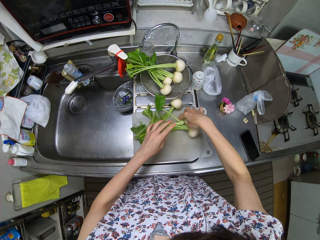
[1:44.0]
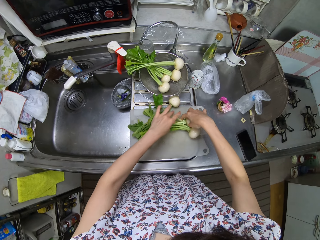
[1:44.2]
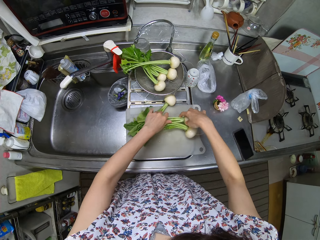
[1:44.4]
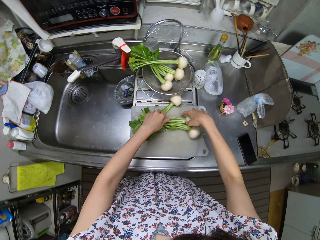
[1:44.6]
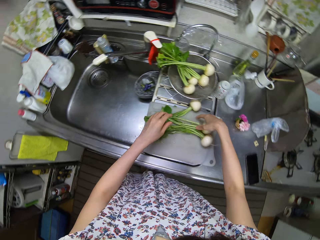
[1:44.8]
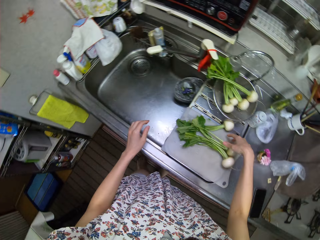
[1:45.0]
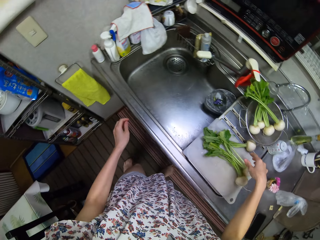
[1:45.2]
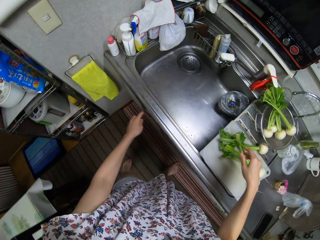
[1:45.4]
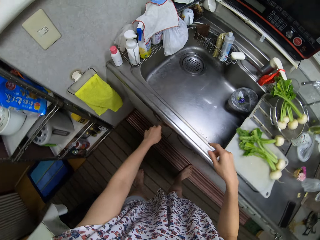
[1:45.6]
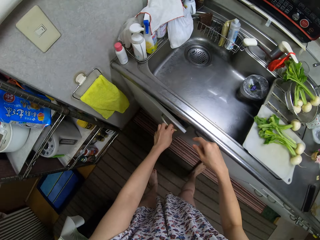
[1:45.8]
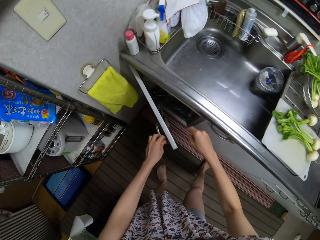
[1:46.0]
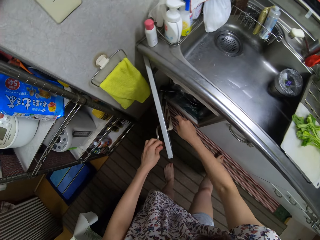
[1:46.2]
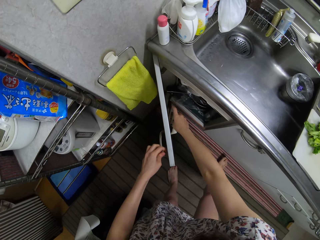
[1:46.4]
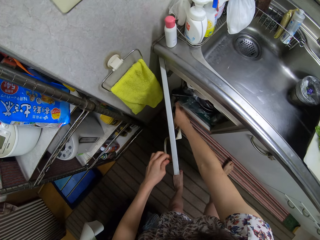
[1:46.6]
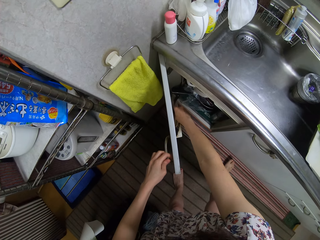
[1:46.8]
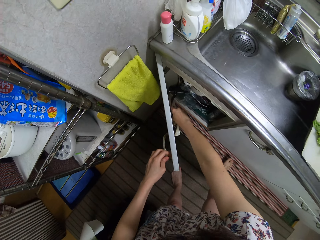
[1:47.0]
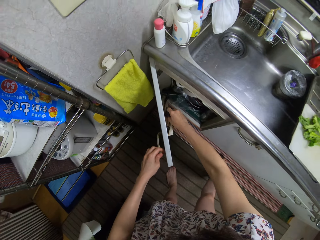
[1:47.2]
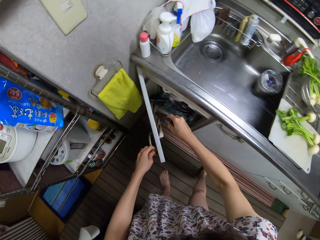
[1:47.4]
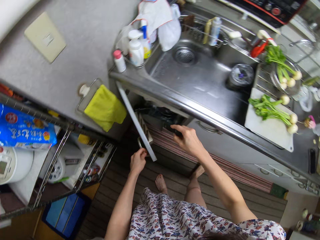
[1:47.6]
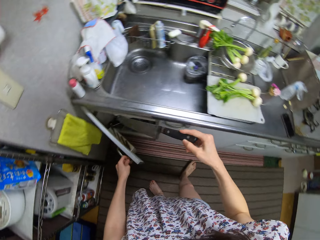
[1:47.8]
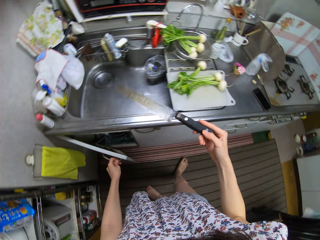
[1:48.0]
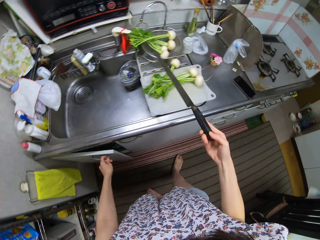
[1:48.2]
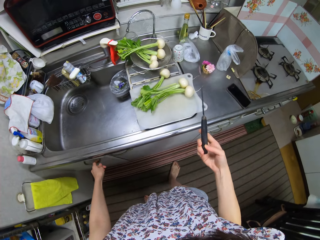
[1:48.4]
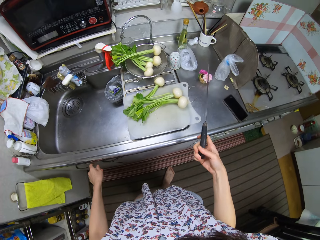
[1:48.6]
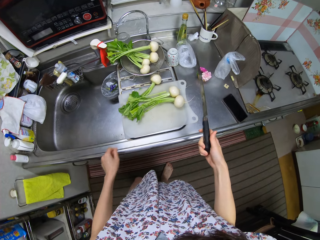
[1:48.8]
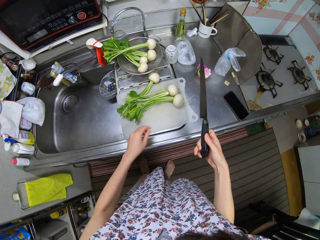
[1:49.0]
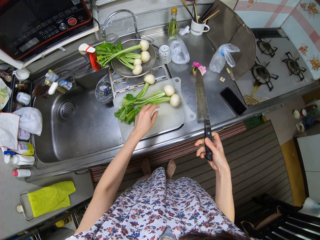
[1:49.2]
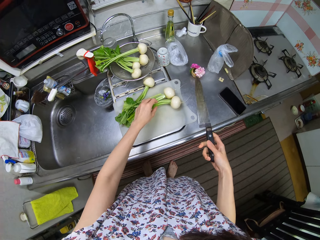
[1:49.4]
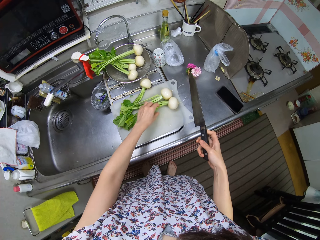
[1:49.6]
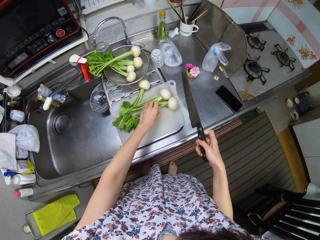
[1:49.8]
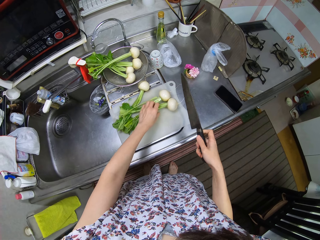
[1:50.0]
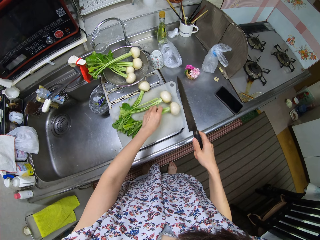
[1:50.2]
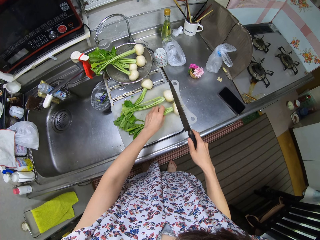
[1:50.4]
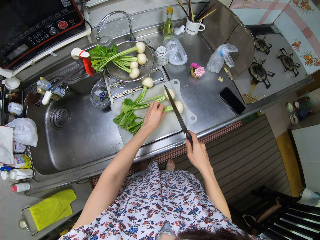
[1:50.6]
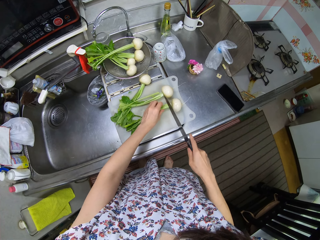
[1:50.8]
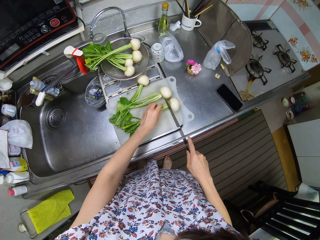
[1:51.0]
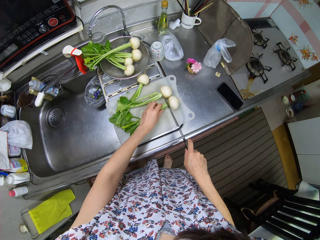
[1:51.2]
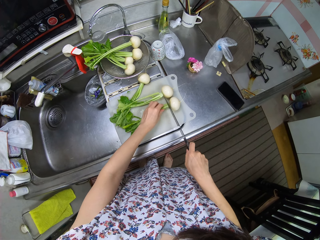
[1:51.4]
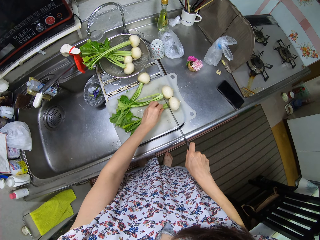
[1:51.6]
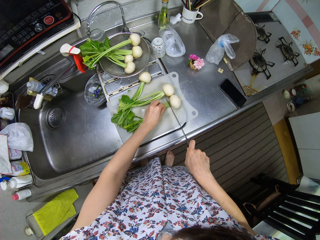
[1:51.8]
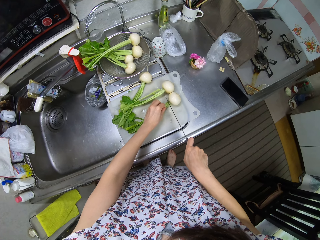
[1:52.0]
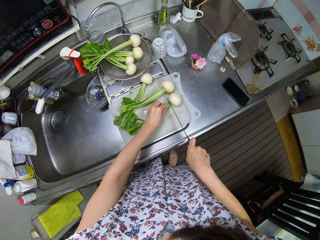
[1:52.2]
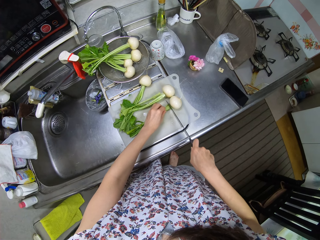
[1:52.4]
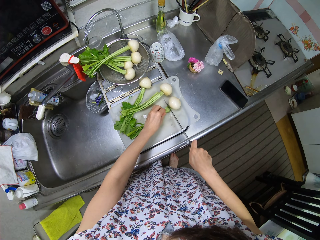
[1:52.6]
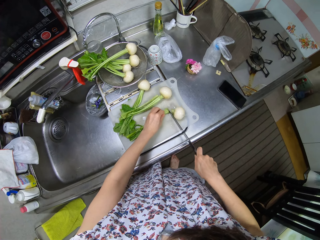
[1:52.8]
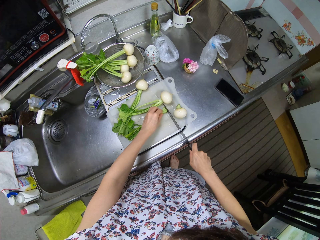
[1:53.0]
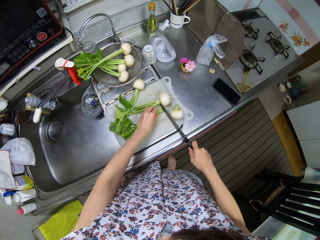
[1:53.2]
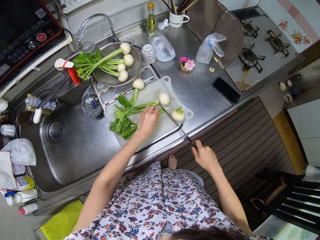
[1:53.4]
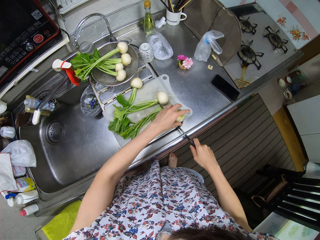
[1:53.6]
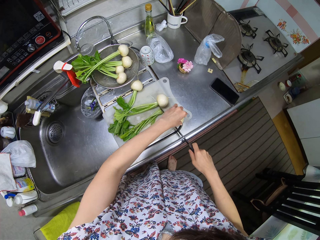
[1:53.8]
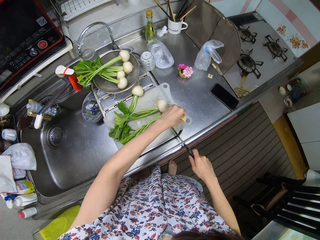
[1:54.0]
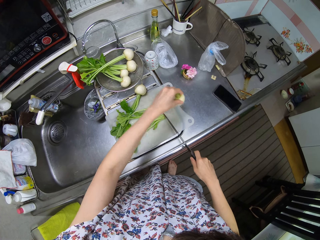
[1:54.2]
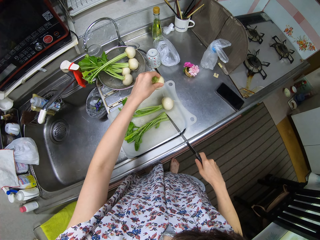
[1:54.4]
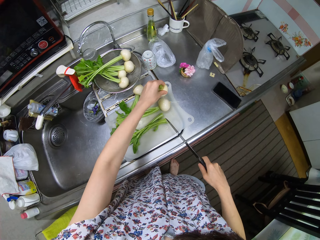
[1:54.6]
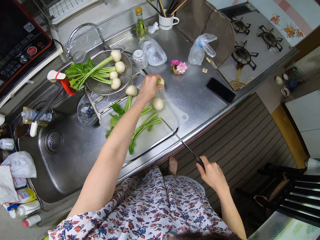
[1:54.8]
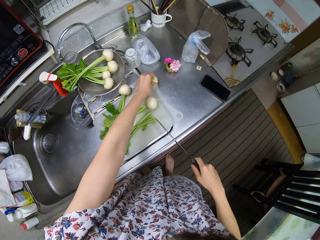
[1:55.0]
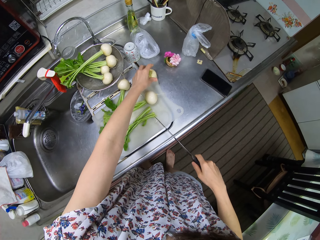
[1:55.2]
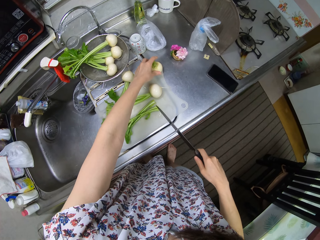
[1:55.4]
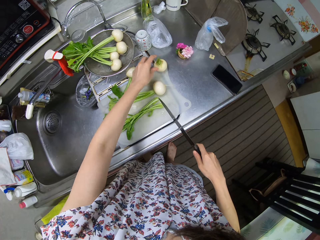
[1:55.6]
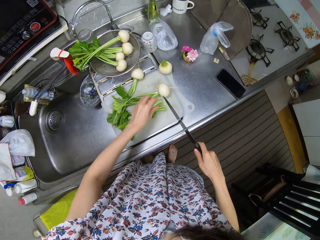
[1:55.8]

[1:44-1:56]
The camera wearer places the turnip on the chopping board. They open the cabinet. They take a knife from the cabinet. They close the cabinet. They cut the leaves of the turnip snowballs on the chopping board with the knife.

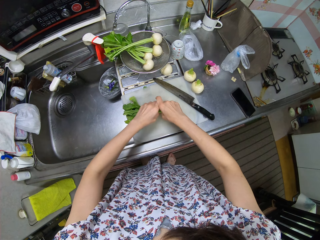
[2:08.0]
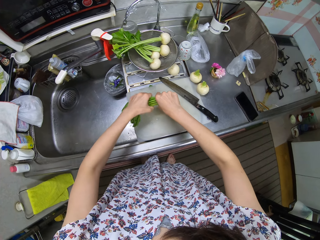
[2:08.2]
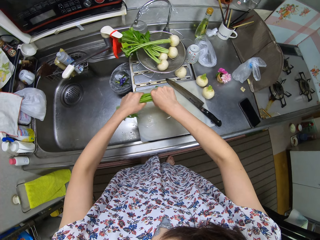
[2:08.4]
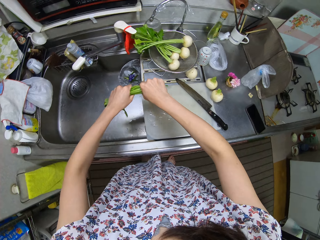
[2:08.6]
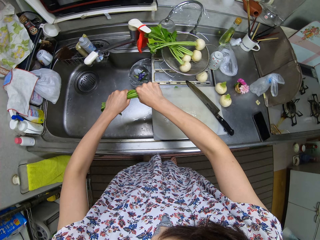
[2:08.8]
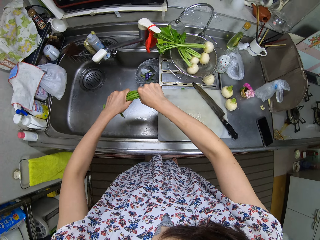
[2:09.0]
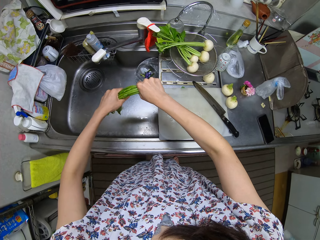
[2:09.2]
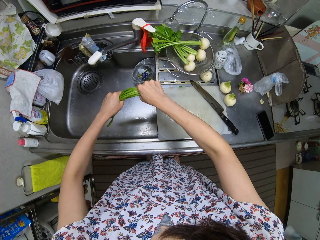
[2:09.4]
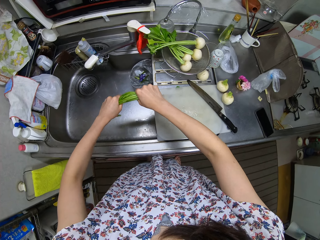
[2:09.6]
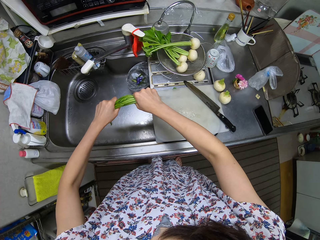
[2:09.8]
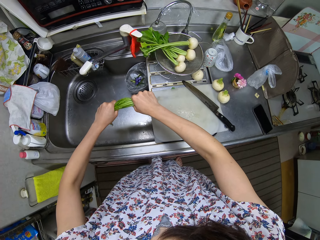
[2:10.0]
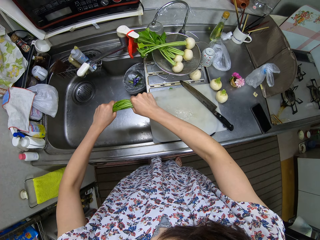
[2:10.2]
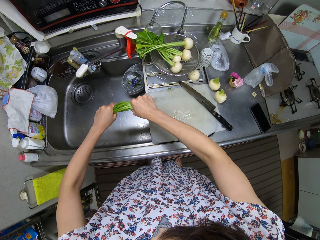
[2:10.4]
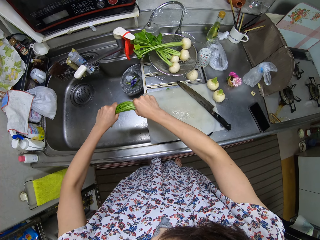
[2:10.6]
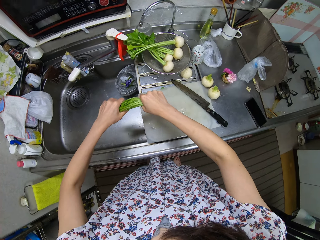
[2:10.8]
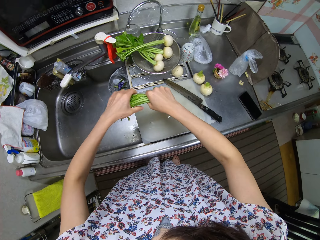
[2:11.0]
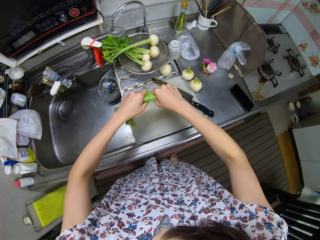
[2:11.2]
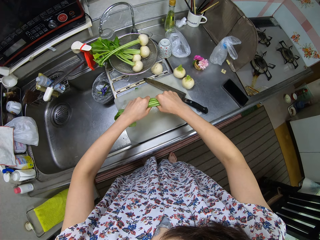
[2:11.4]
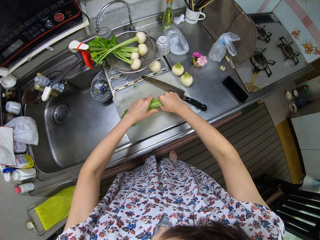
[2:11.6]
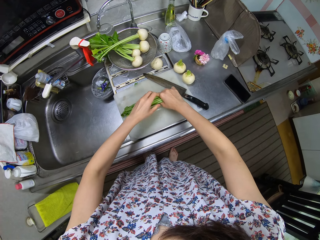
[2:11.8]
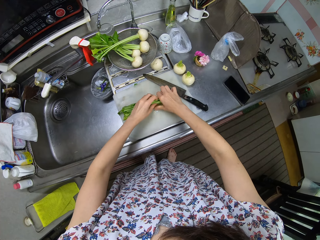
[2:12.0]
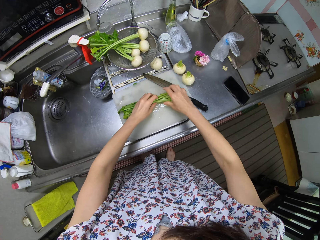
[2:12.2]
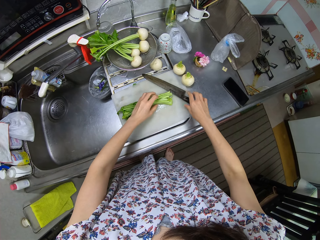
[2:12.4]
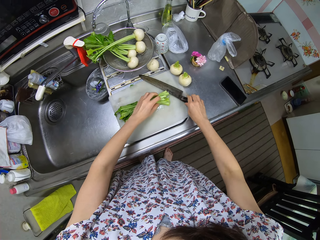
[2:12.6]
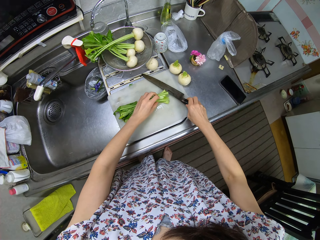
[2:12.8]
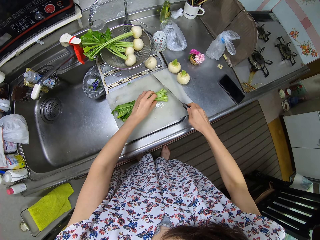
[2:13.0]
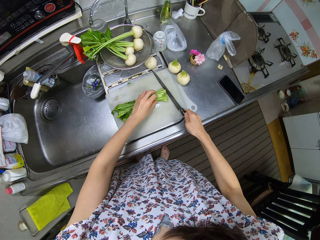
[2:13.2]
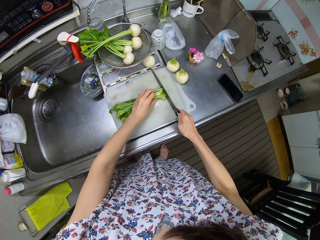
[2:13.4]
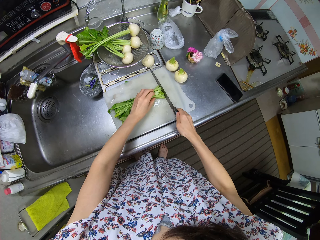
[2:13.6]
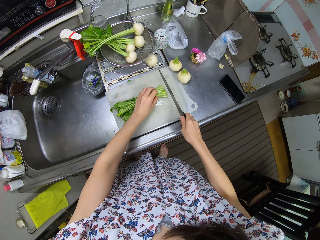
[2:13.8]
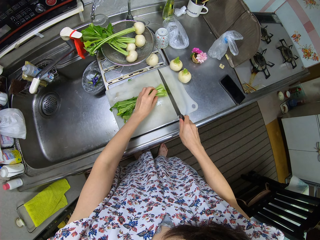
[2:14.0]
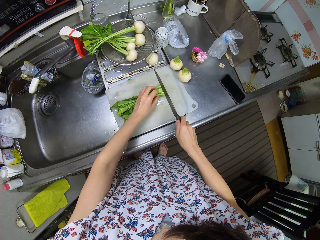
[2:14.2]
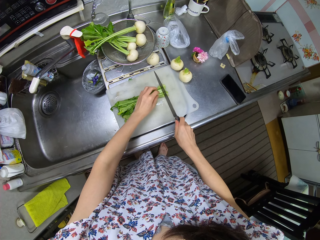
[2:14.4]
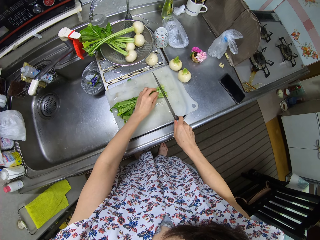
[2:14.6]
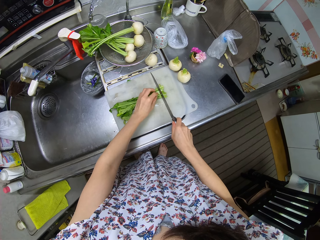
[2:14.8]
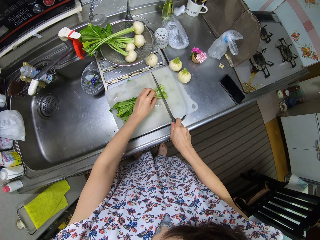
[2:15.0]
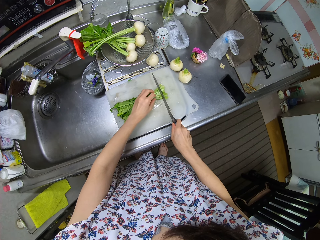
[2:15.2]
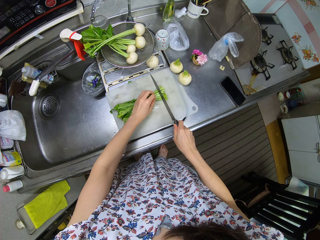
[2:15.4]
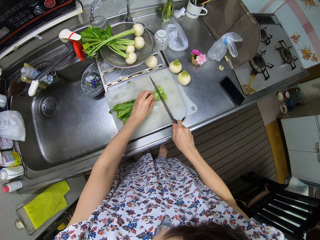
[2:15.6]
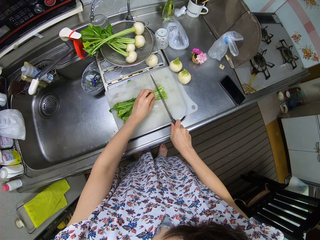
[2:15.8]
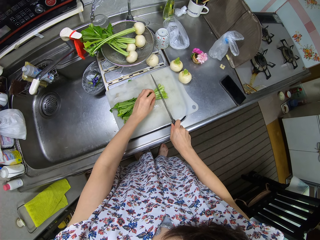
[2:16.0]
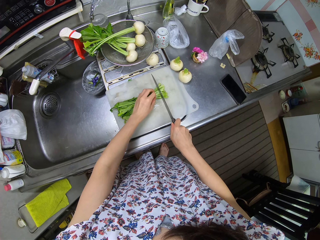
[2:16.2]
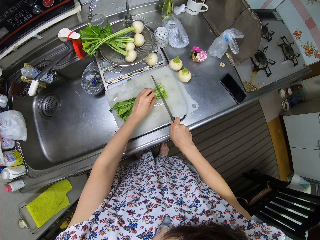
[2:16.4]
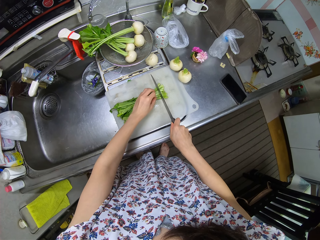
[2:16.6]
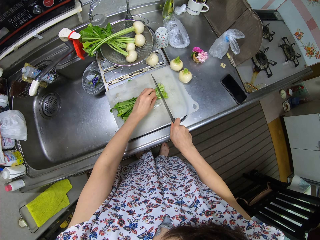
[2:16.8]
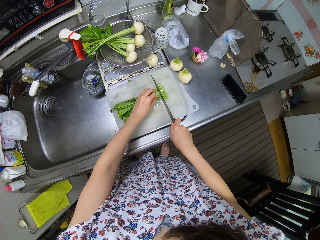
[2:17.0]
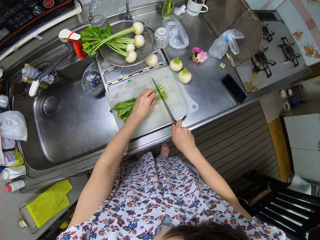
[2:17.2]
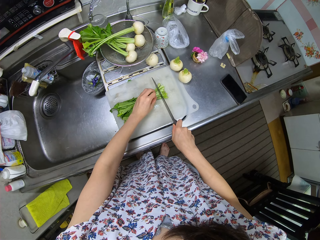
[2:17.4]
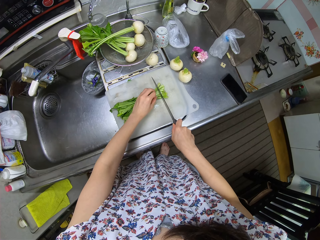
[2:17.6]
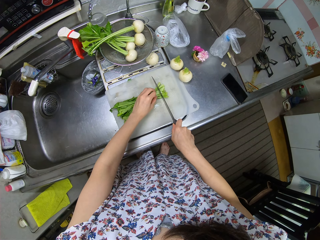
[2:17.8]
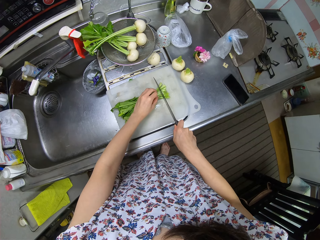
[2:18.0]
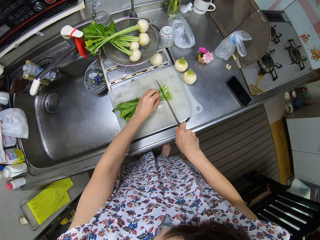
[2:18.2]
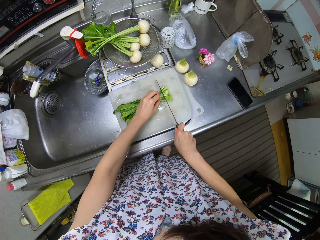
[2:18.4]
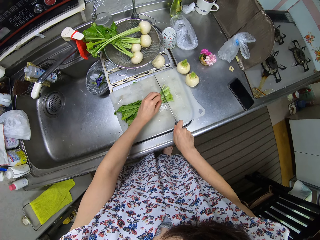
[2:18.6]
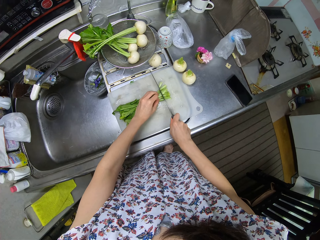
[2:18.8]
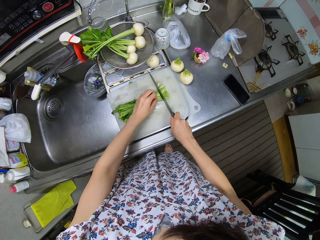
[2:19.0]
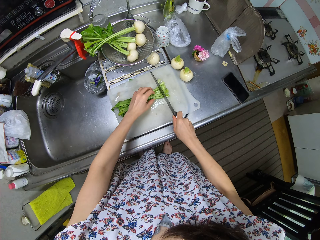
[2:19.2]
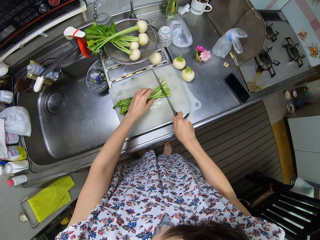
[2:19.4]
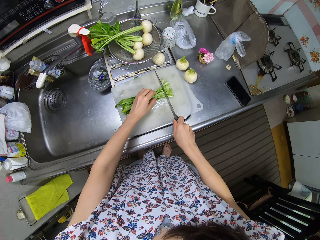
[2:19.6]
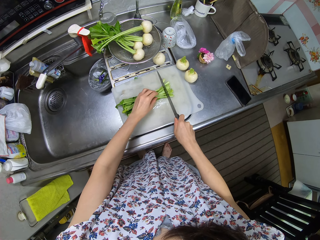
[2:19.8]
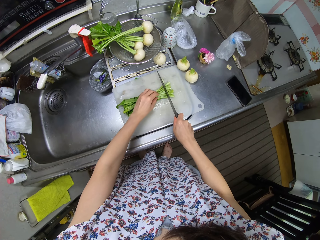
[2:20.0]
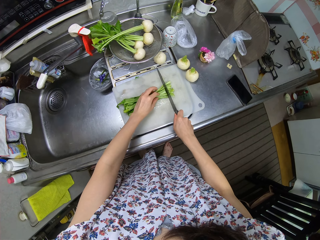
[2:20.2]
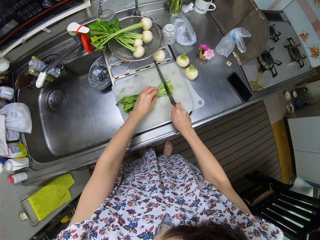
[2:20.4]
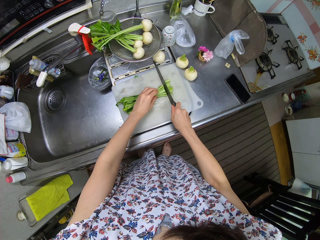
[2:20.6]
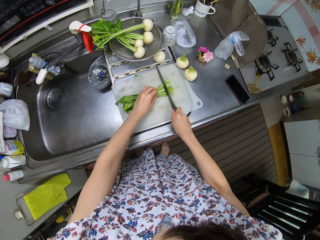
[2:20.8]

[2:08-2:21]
The camera wearer places the knife on the chopping board. They squeeze the water from the leaves into the sink. They rinse the leaves. They place the leaves on the chopping board. They take the knife from the chopping board. They cut the leaves on the chopping board with the knife.
